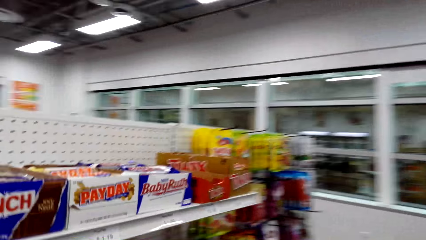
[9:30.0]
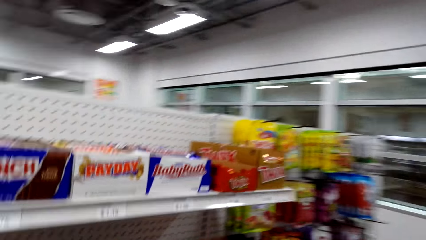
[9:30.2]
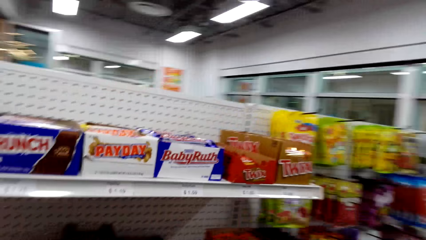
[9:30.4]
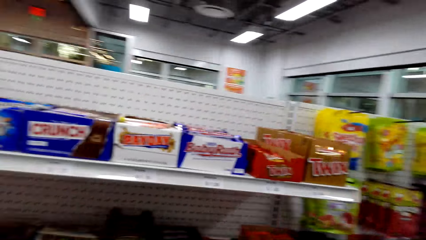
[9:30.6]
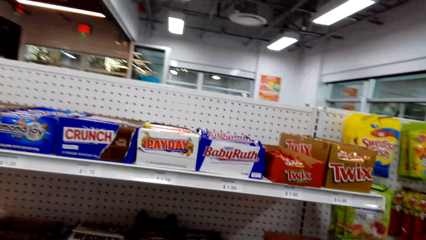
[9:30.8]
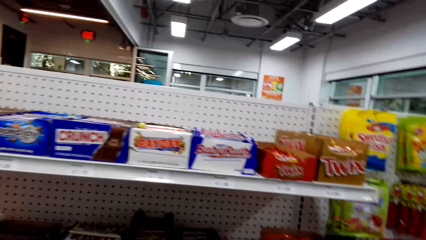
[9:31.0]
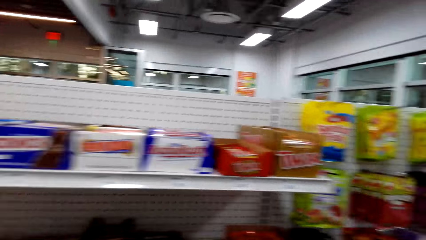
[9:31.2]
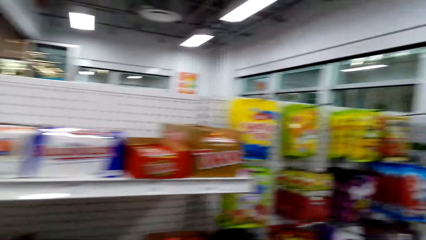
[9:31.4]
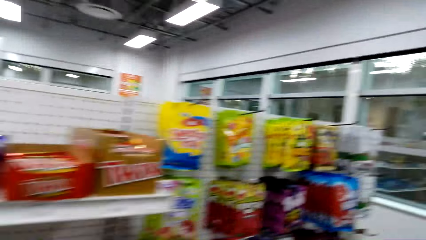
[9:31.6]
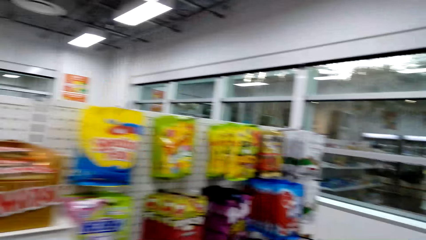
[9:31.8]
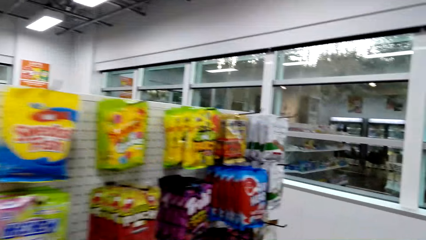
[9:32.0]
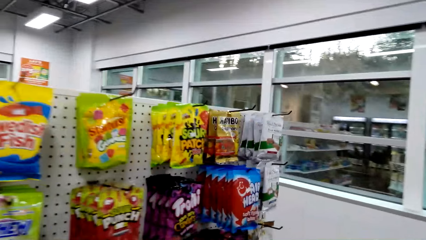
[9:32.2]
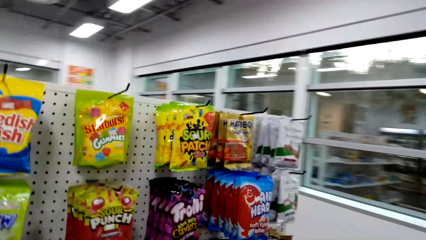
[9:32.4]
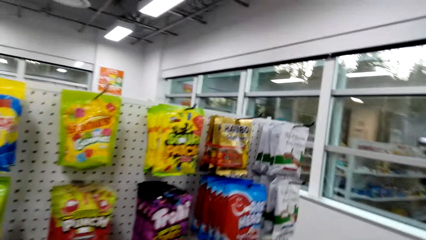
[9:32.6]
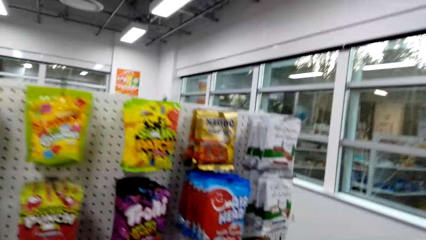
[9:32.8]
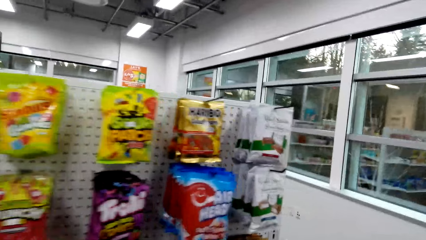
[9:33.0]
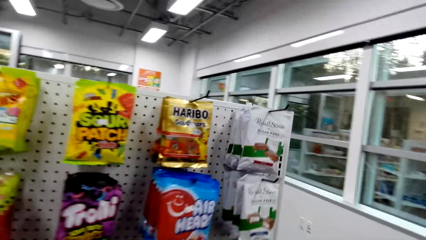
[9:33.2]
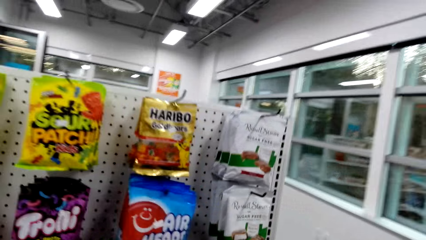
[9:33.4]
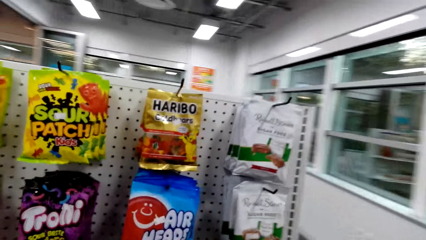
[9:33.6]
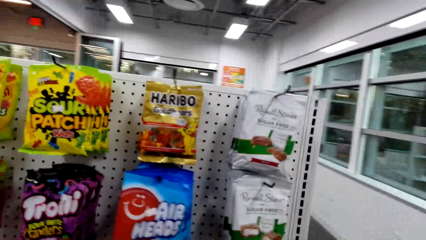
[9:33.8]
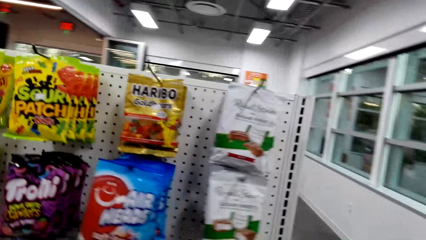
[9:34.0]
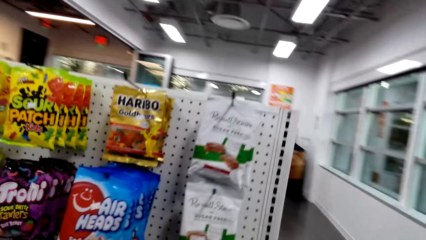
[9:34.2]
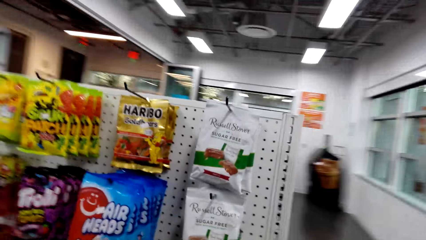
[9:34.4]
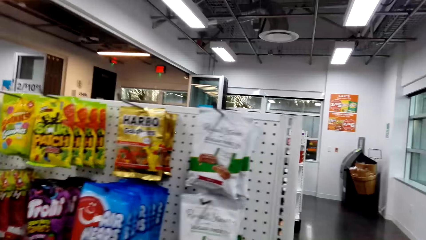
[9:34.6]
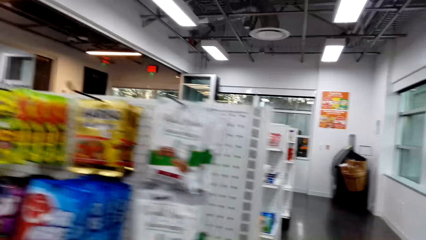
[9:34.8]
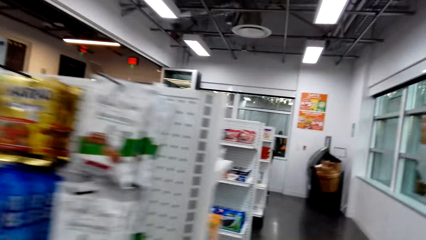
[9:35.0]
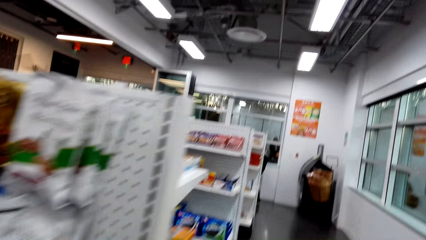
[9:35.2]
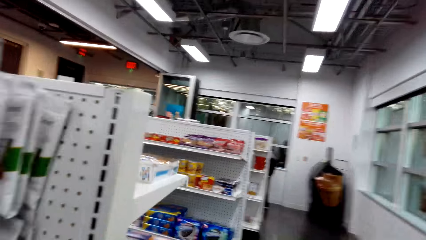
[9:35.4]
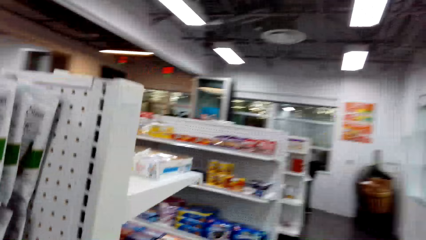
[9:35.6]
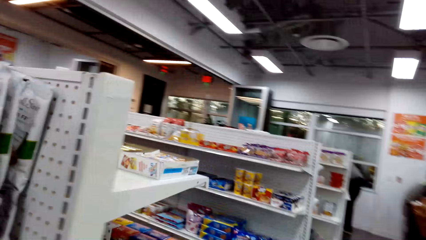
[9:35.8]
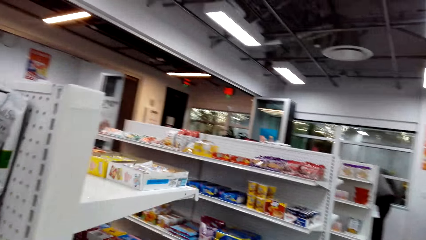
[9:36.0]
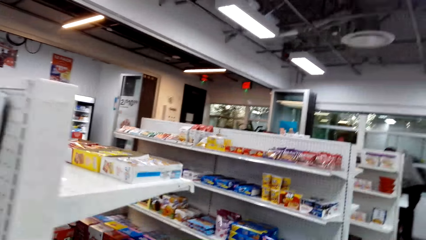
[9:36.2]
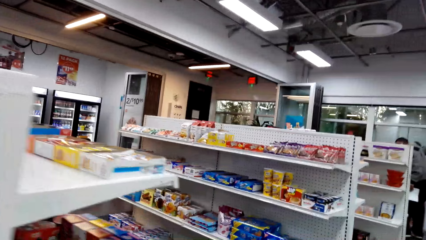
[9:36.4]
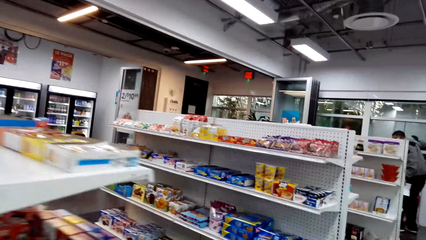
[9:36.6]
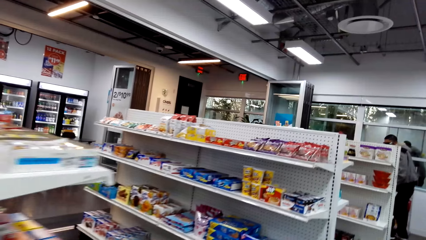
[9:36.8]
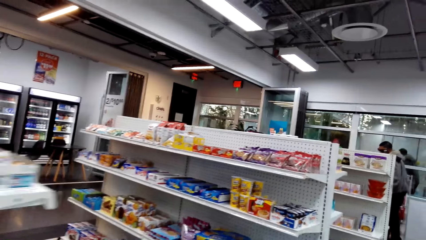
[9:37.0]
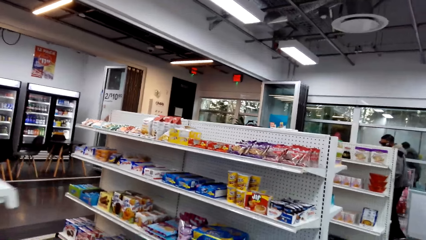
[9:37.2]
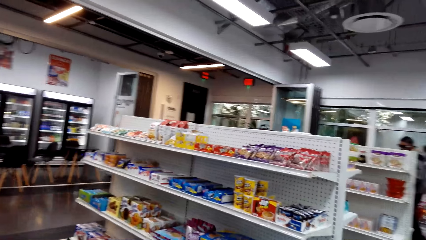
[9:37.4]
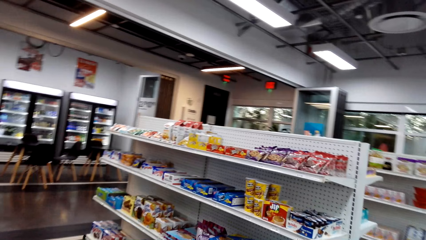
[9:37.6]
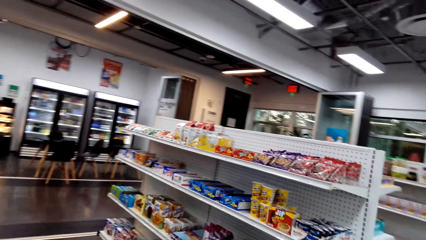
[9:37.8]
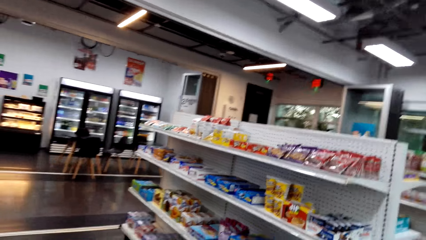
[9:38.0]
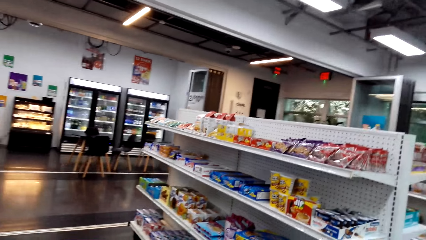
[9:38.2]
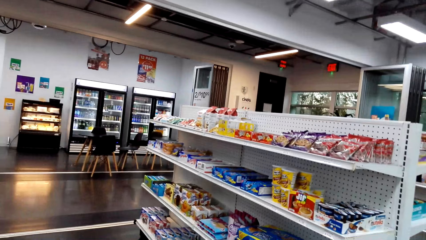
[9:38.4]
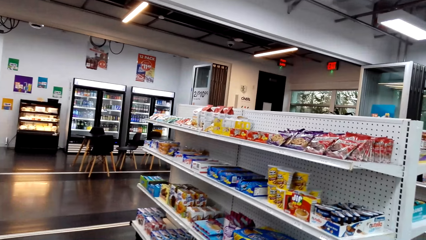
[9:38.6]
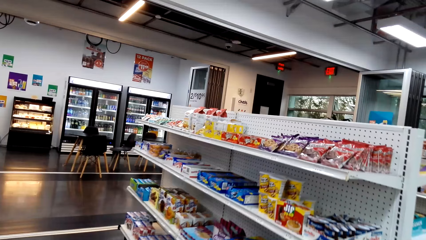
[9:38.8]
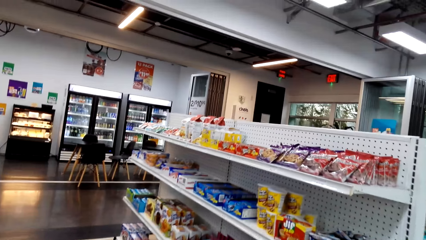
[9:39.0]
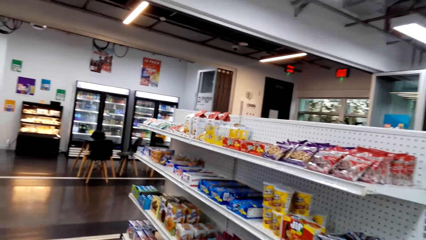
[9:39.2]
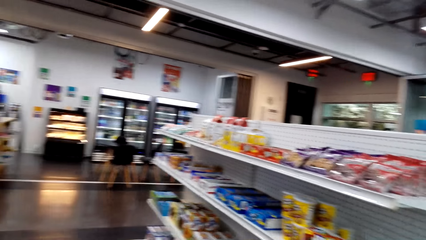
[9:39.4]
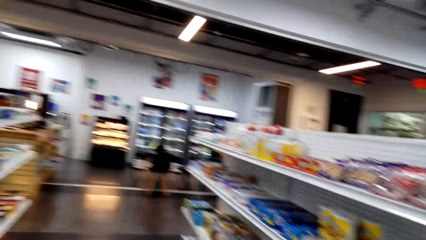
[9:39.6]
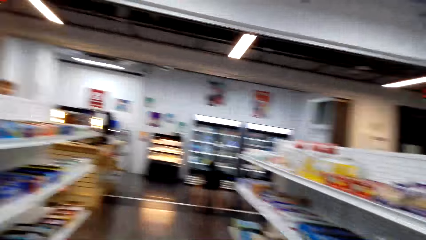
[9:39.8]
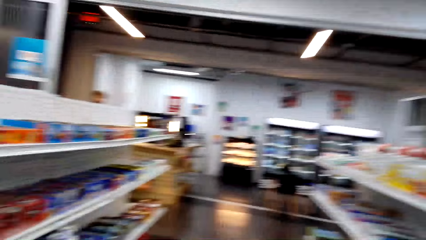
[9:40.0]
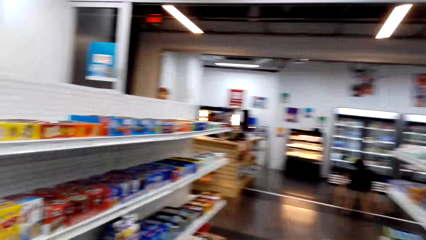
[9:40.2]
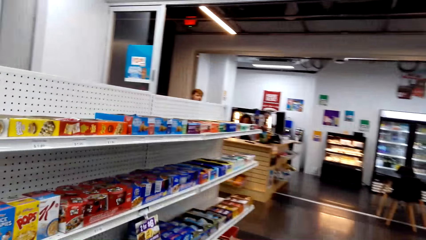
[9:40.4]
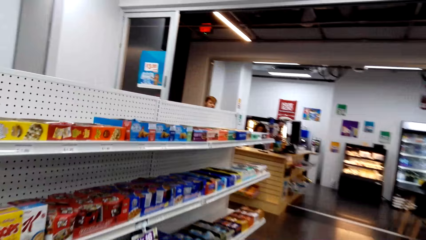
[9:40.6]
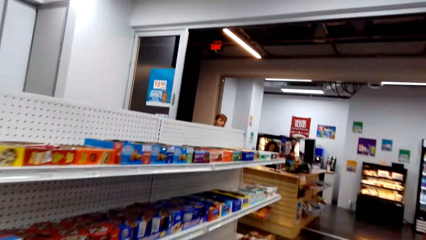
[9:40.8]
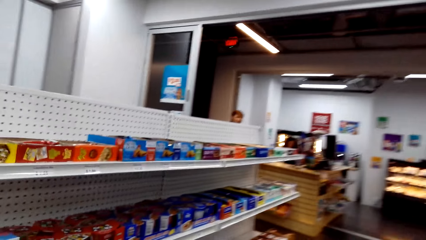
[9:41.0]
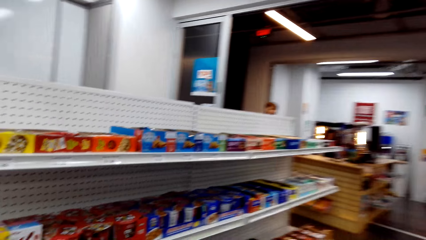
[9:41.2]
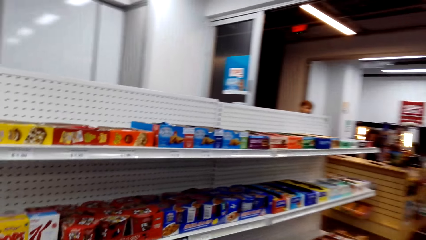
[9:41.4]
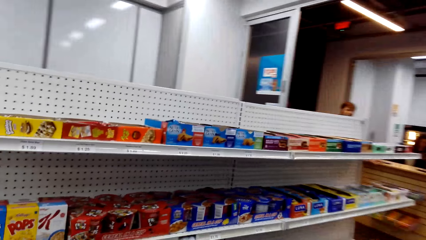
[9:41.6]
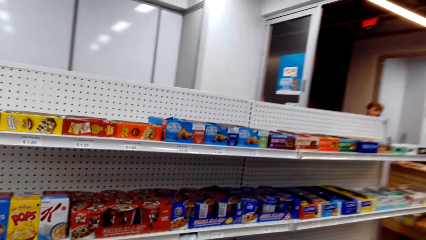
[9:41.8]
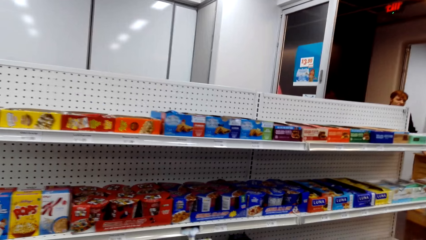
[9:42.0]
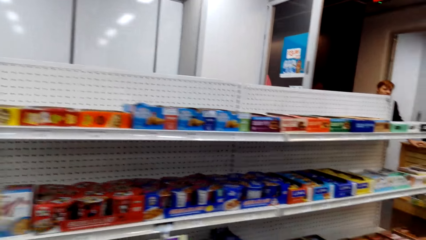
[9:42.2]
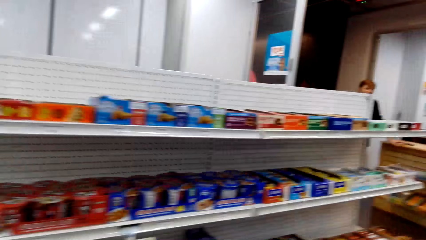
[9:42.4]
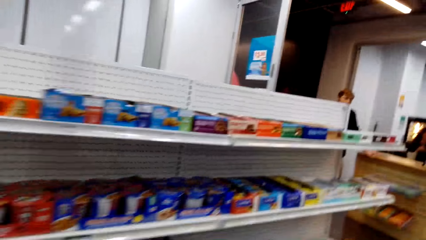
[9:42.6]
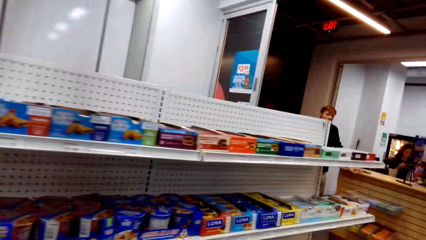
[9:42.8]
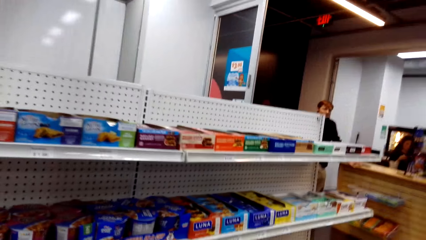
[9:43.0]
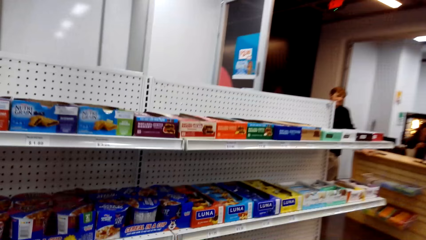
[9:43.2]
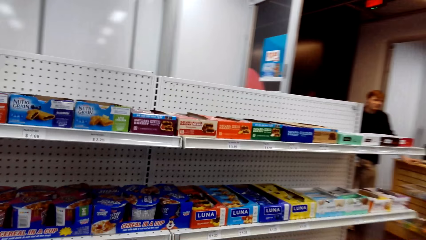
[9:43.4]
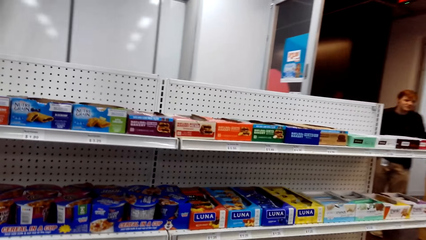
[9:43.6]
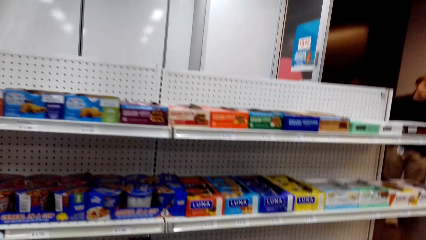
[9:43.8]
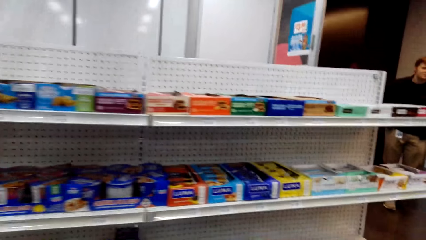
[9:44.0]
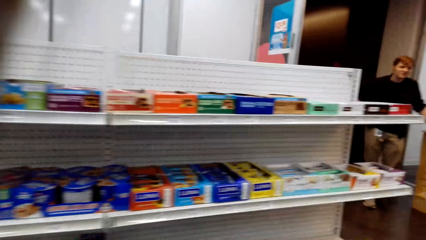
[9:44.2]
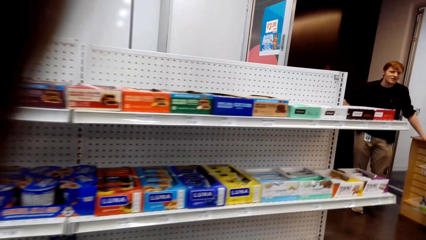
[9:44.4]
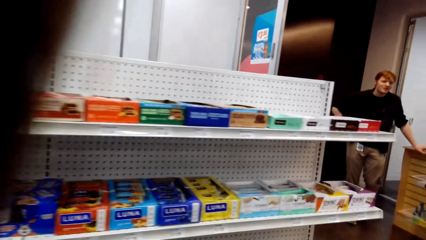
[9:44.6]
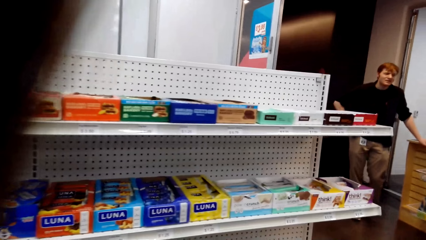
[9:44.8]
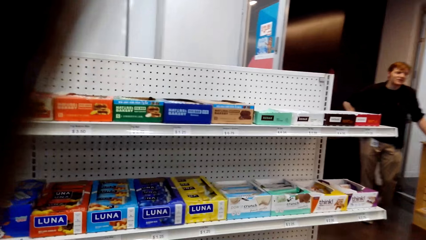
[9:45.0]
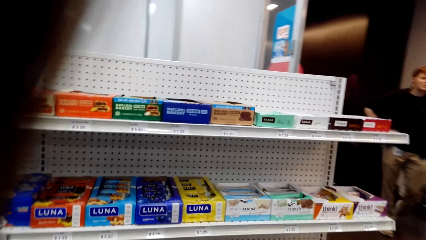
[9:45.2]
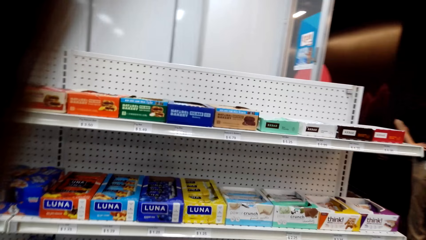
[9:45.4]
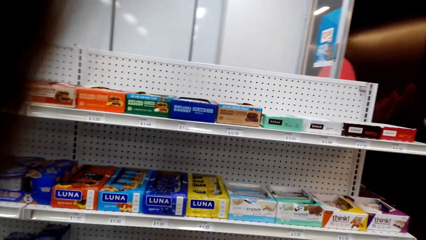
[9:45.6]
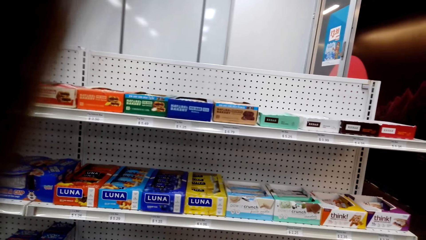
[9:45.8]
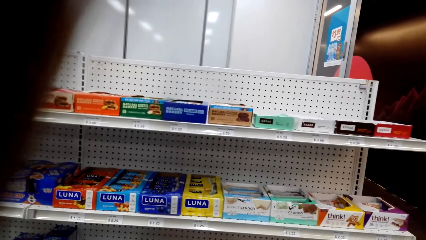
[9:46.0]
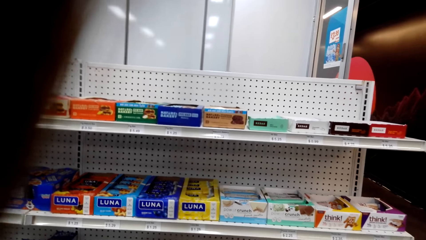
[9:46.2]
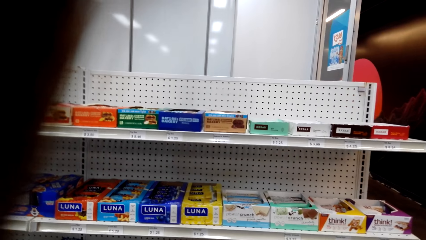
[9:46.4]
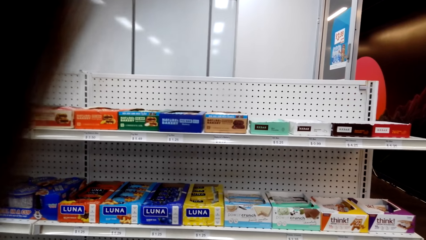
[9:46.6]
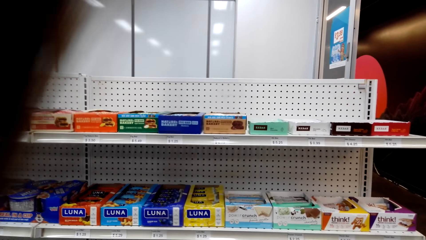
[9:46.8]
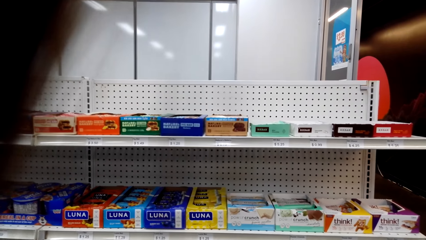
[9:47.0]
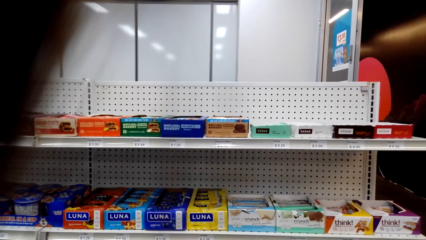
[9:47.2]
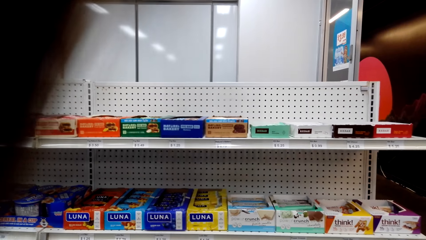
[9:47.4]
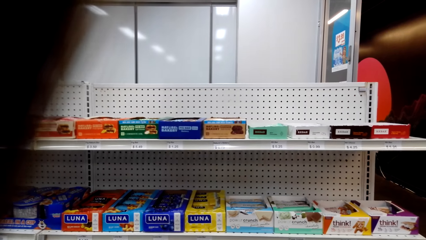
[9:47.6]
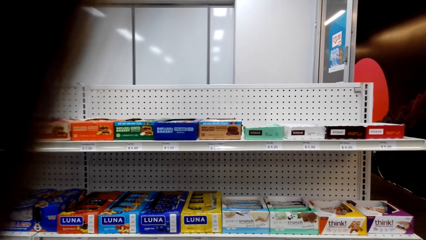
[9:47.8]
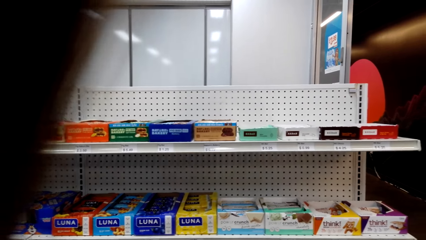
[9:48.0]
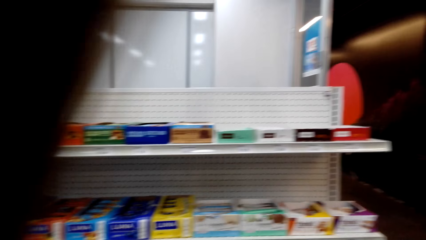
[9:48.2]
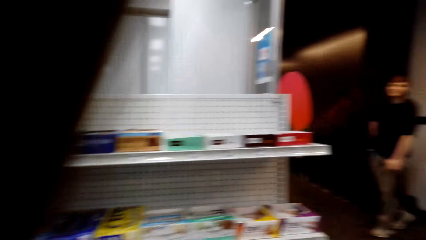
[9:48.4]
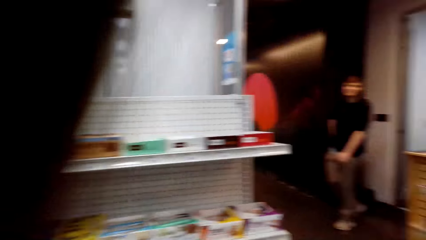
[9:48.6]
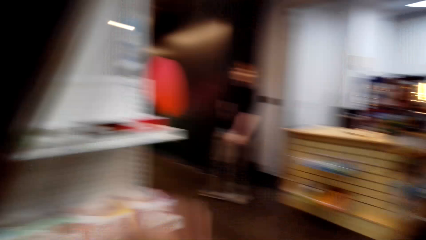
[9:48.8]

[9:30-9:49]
The camera wearer looks at the shelves.
